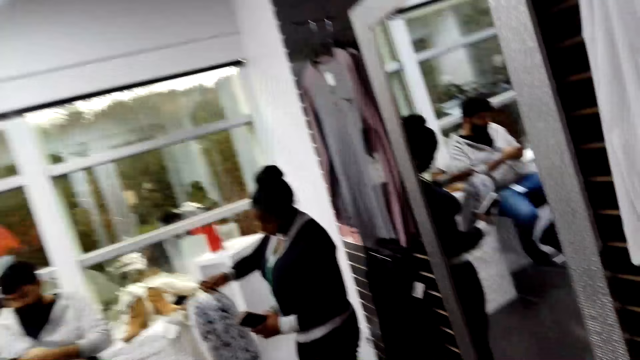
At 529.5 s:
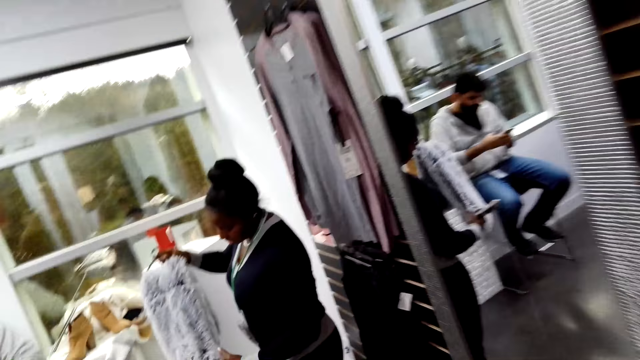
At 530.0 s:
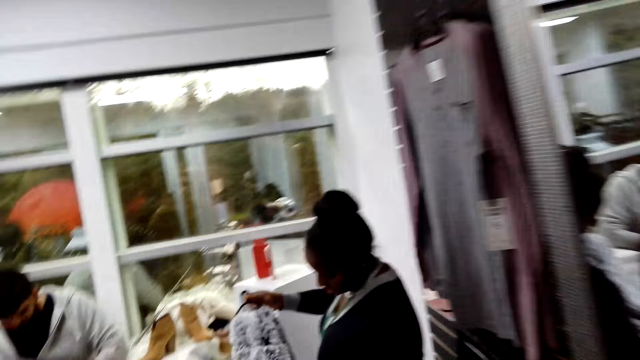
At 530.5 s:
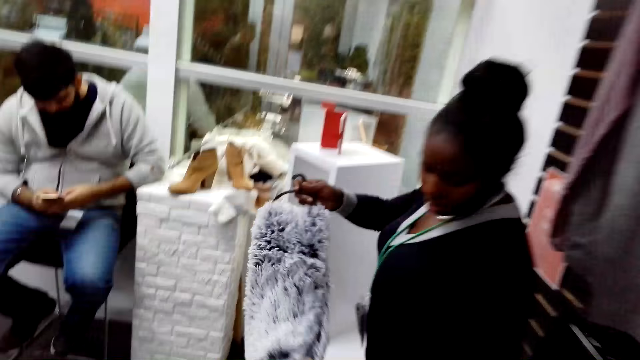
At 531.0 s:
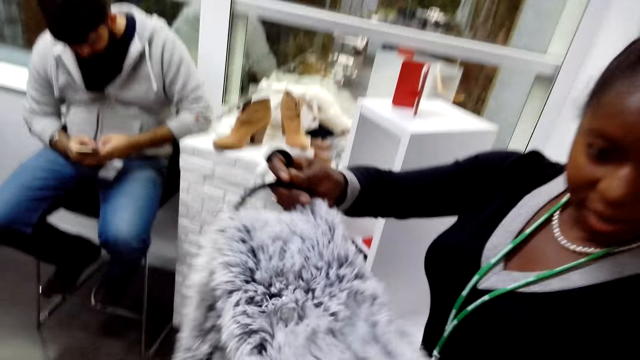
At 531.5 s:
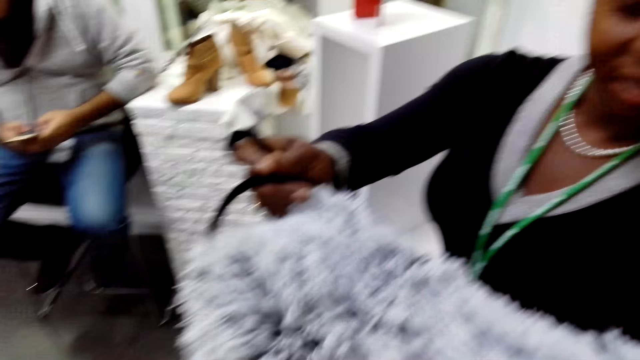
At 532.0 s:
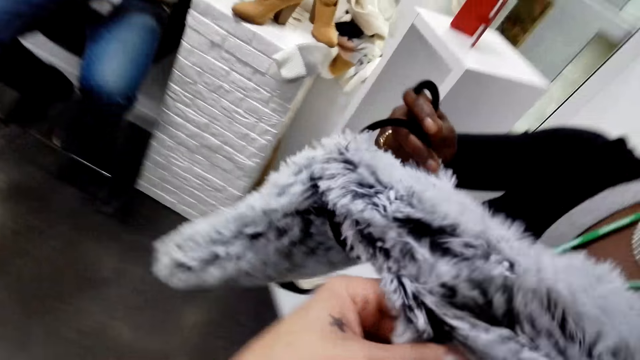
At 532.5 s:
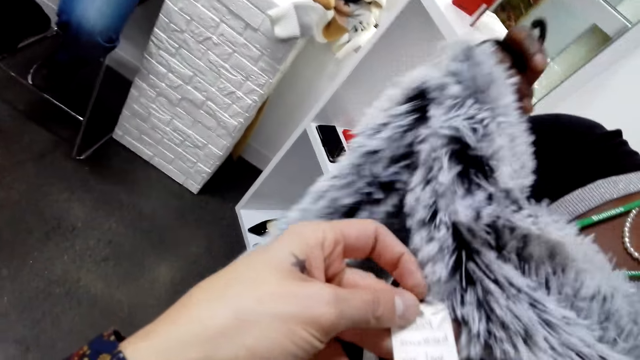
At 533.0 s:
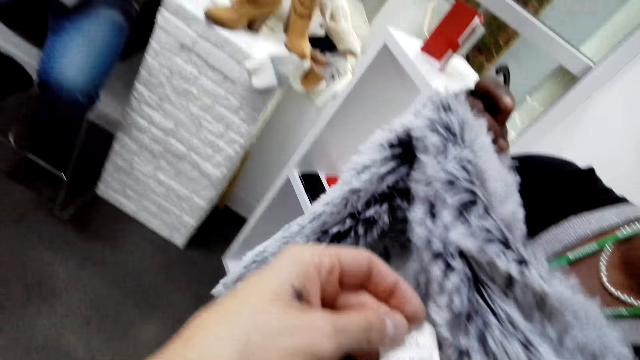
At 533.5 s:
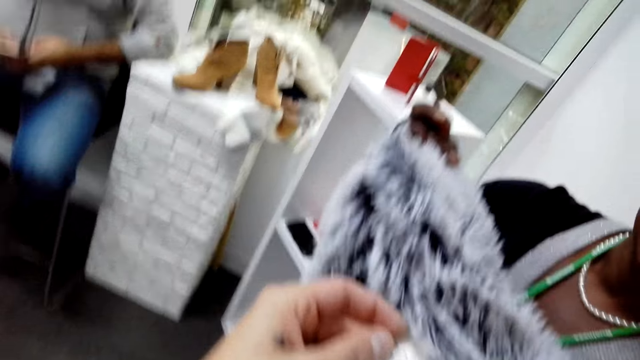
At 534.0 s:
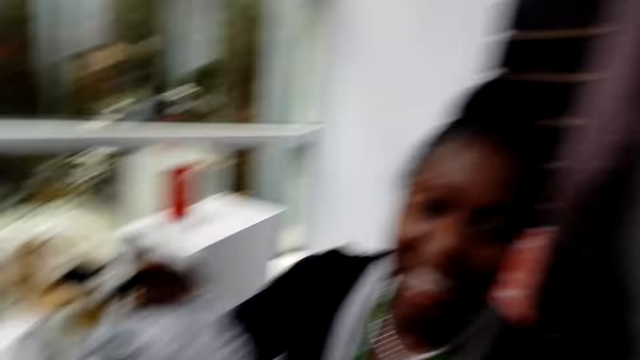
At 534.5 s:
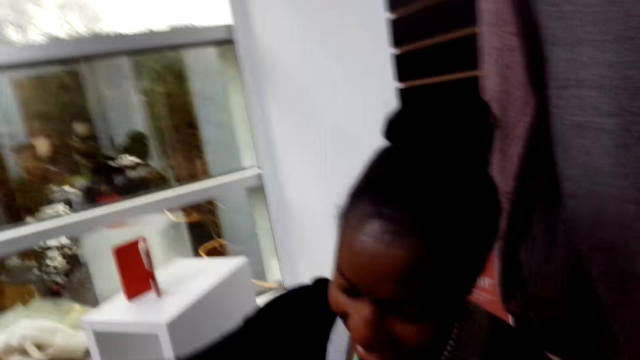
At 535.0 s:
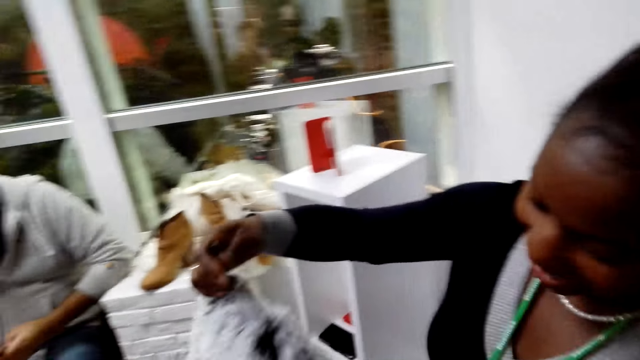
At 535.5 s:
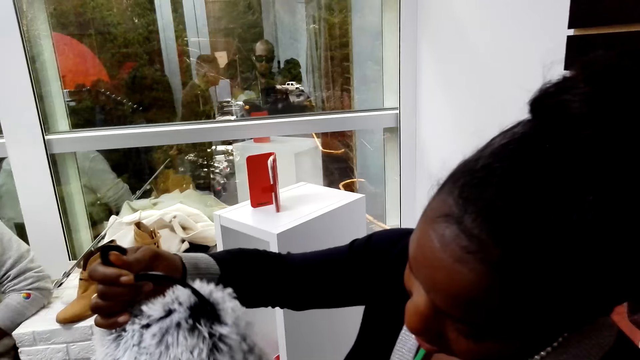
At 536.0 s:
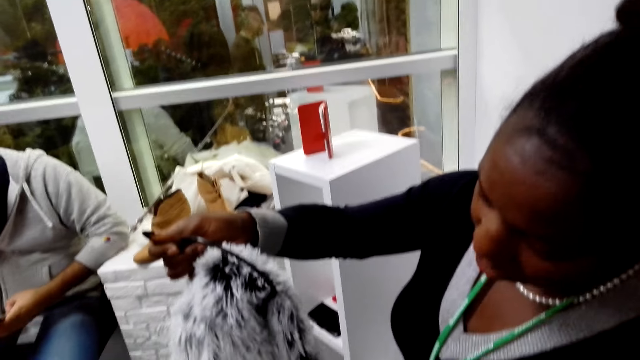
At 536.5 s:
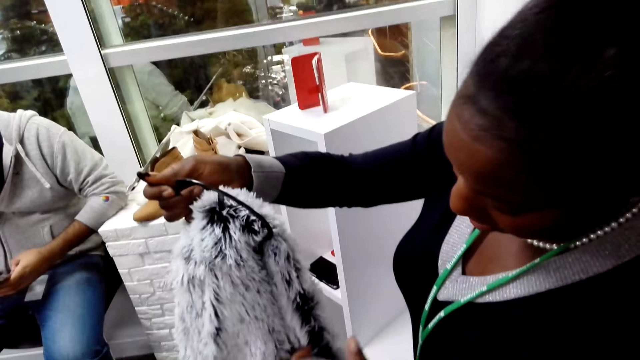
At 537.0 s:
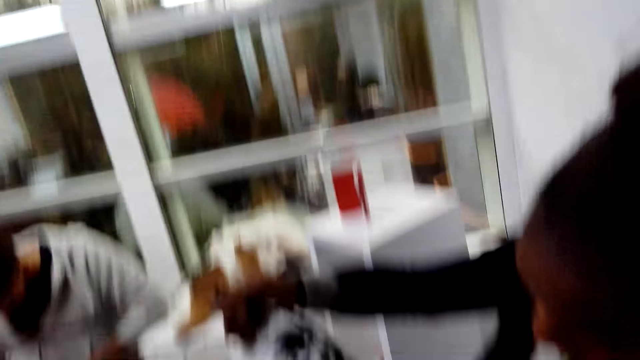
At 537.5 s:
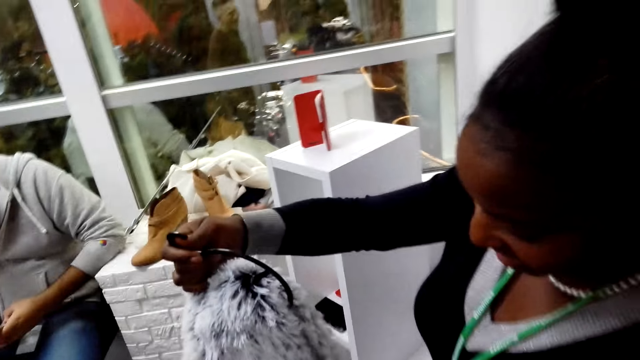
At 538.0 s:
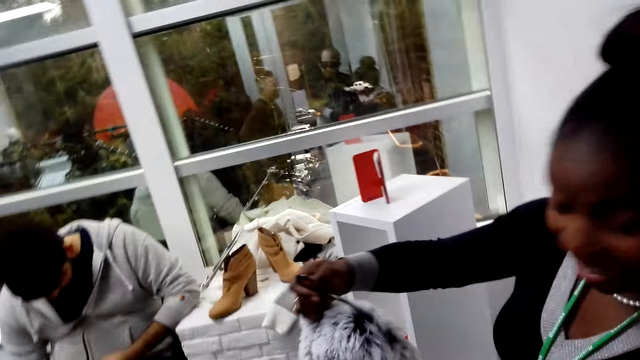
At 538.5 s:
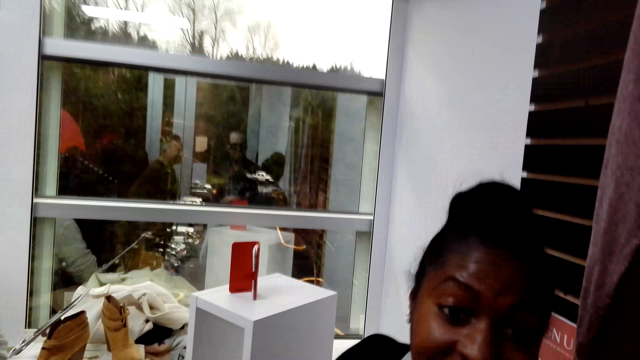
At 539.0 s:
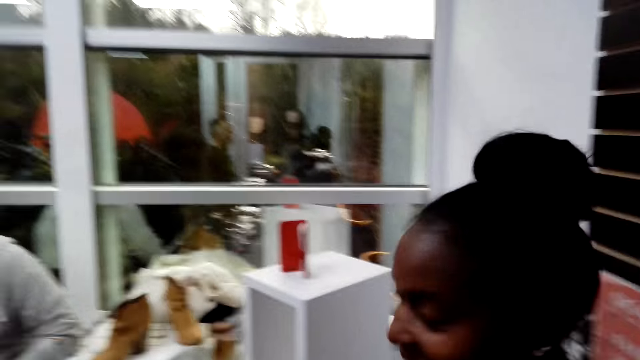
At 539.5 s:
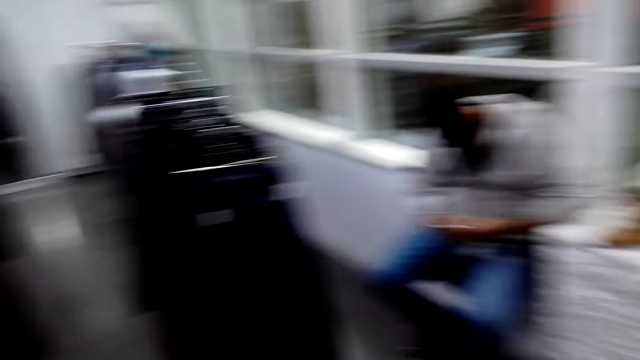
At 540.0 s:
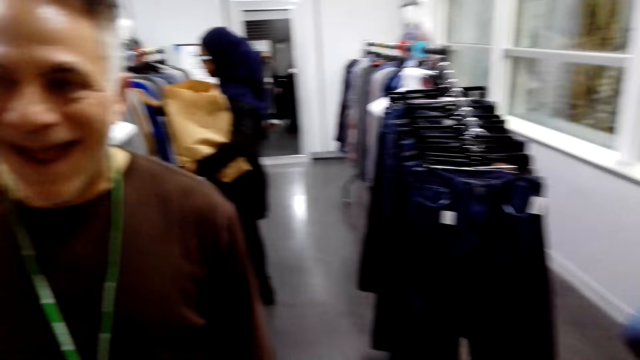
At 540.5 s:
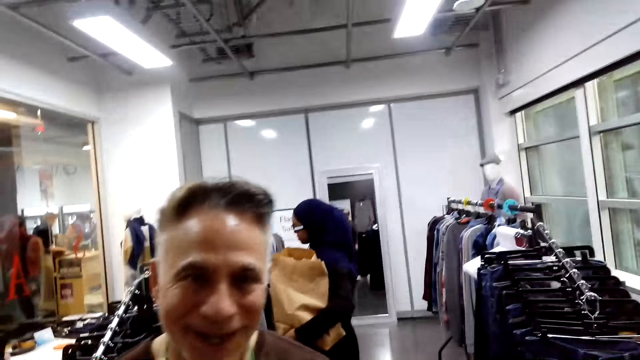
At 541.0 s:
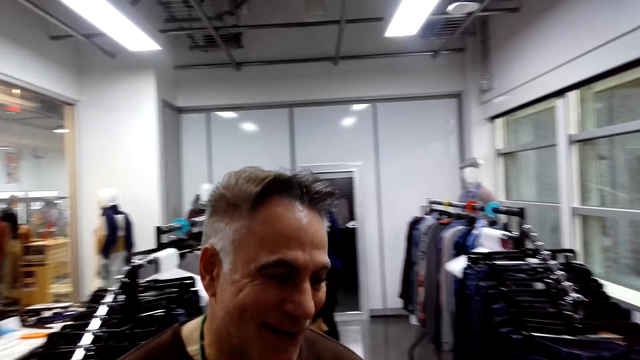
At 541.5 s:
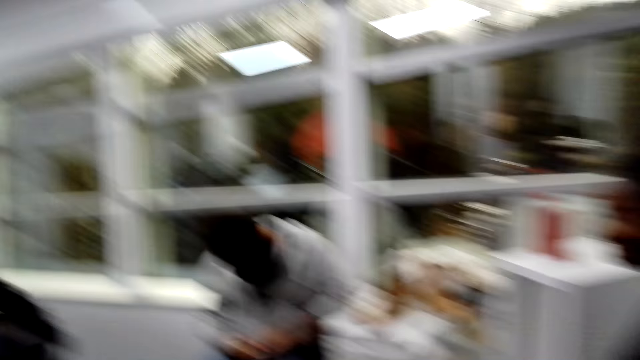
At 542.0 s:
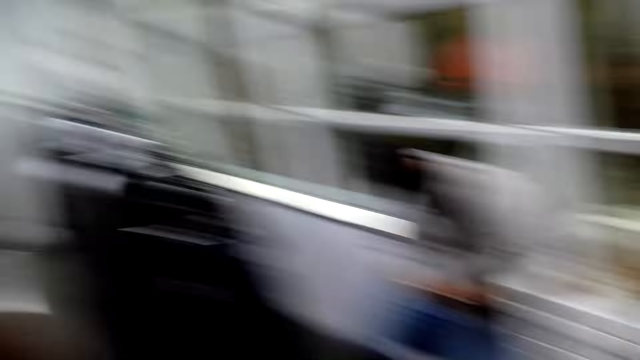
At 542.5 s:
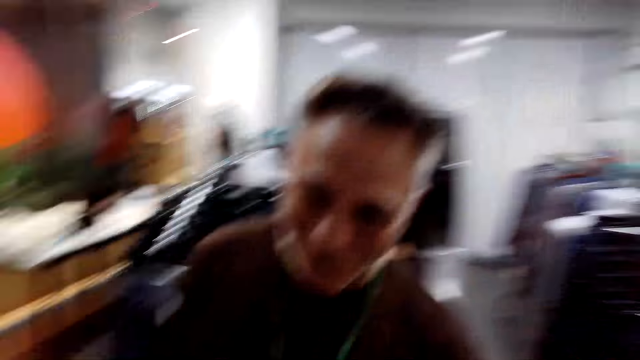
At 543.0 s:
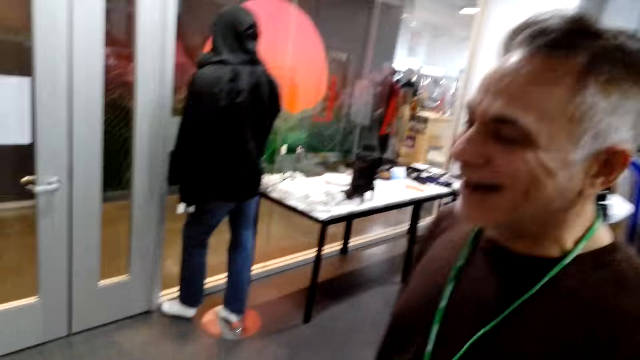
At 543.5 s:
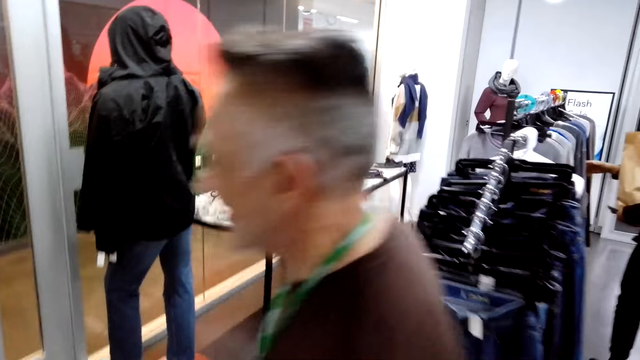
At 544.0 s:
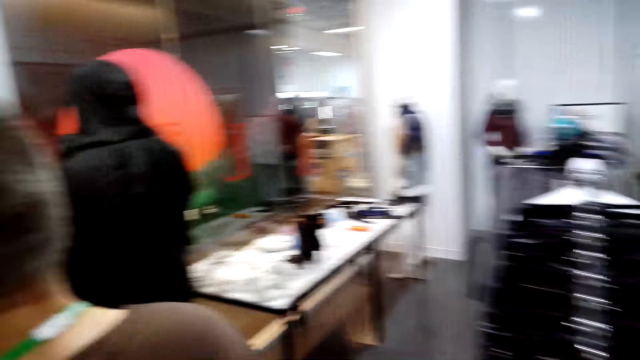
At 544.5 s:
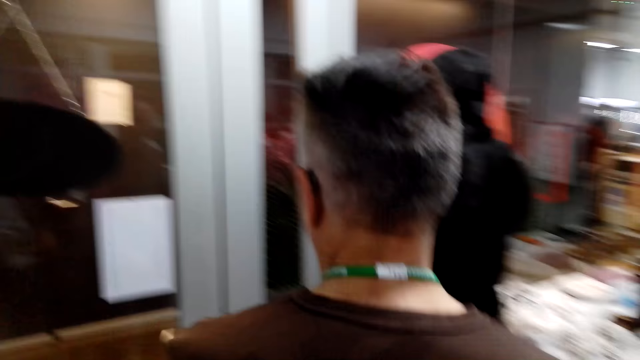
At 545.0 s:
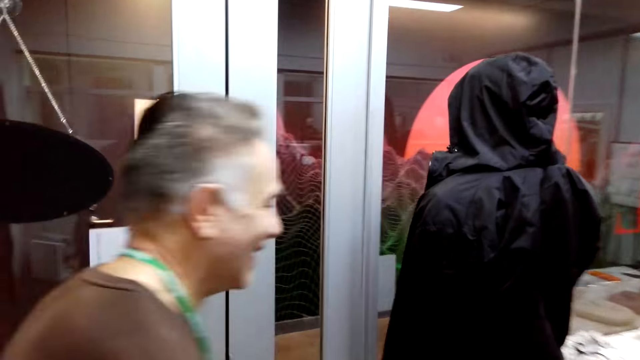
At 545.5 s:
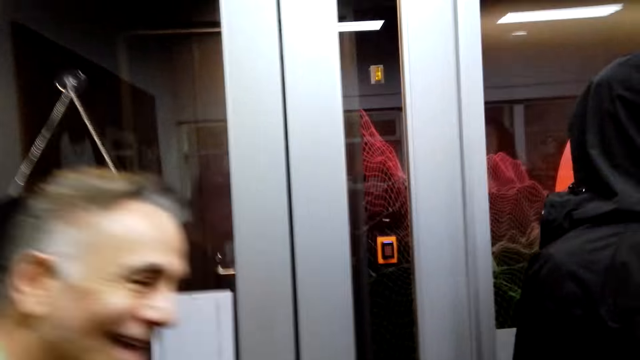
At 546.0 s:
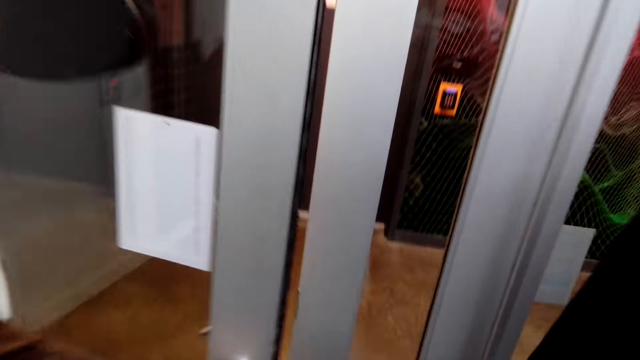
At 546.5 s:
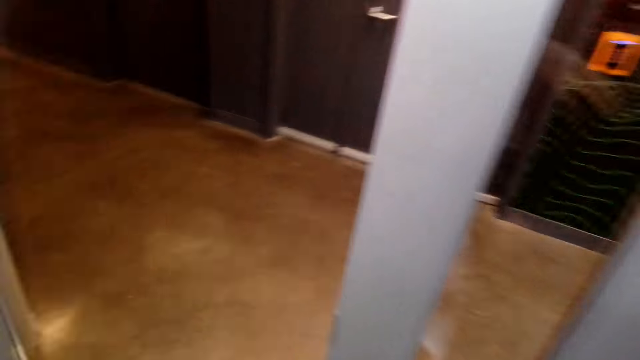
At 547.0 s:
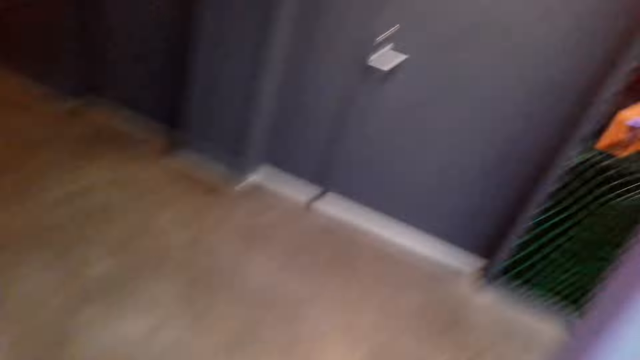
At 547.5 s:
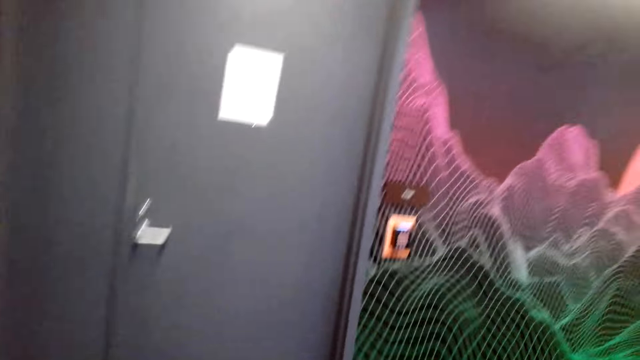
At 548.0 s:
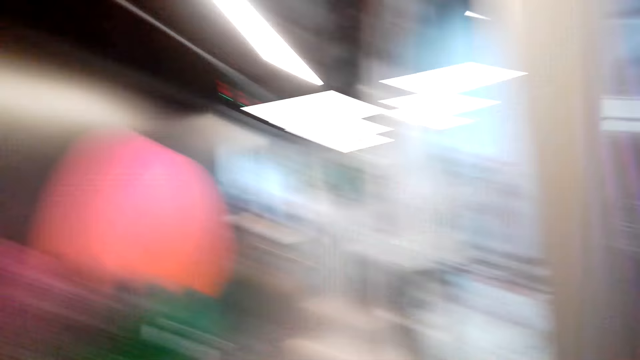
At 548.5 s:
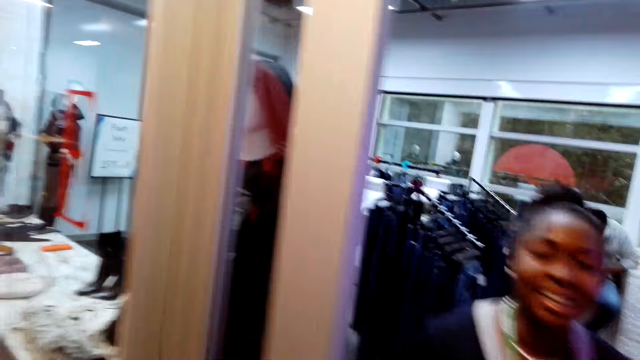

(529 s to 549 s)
A woman converses with the camera wearer. She converses with them again. The camera wearer walks around the shop. The woman hands a cloth to the camera wearer. The camera wearer touches the cloth held by the woman. They converse with the woman. The woman responds to the camera wearer. The camera wearer turns around the shop, converses with a man, and looks around the shop. They walk in the supermarket. The woman walks in the supermarket. The man walks in the supermarket. The camera wearer walks around the shop with the man. The man opens a door. The camera wearer walks out of the shop with the woman.
